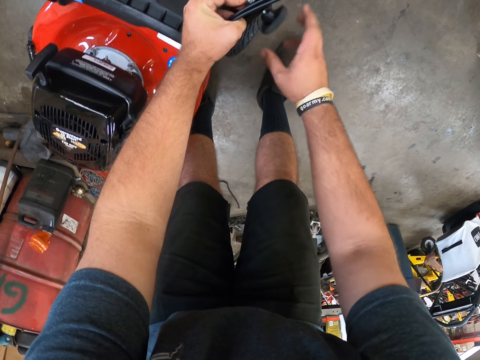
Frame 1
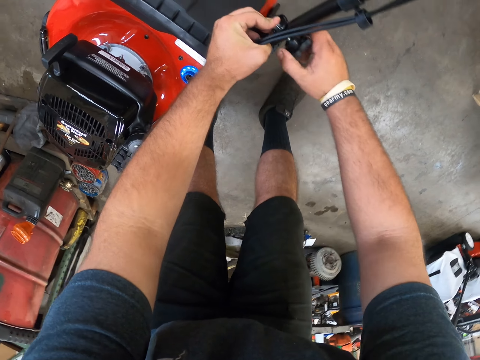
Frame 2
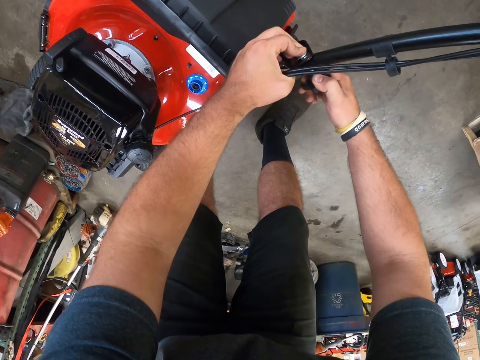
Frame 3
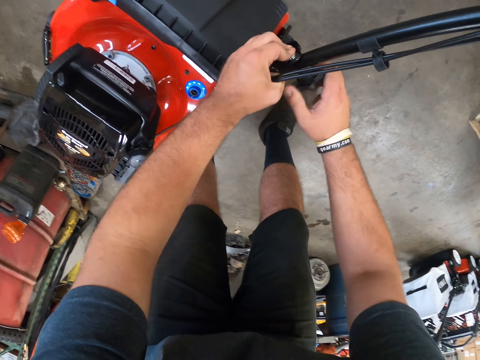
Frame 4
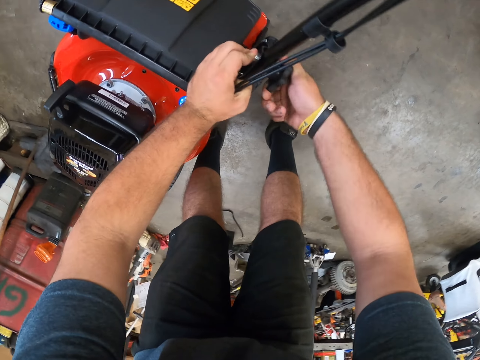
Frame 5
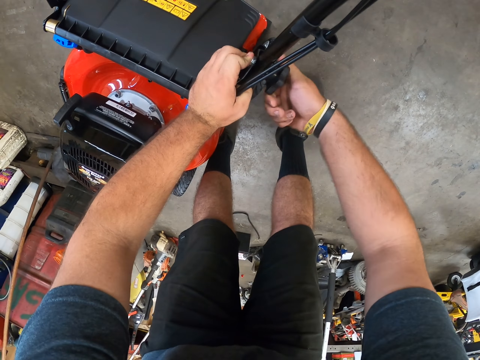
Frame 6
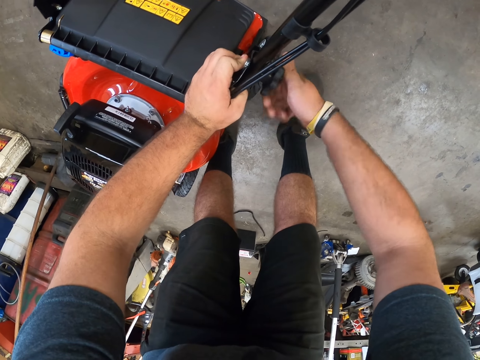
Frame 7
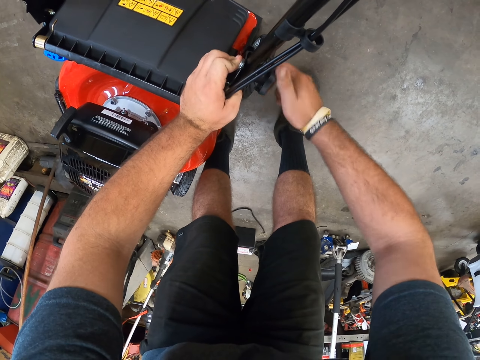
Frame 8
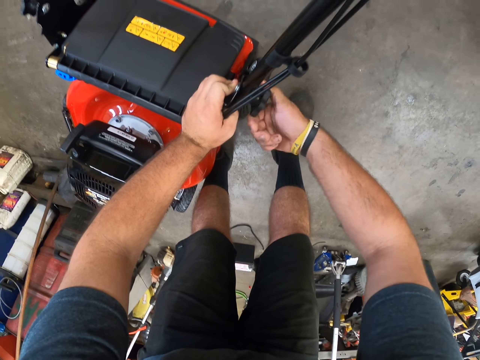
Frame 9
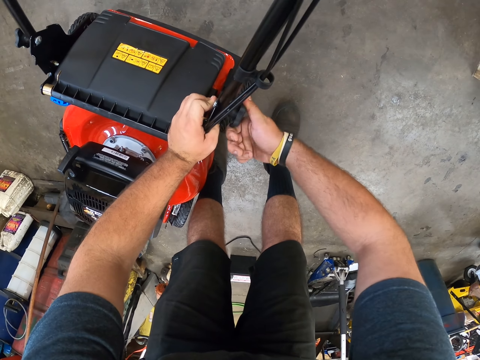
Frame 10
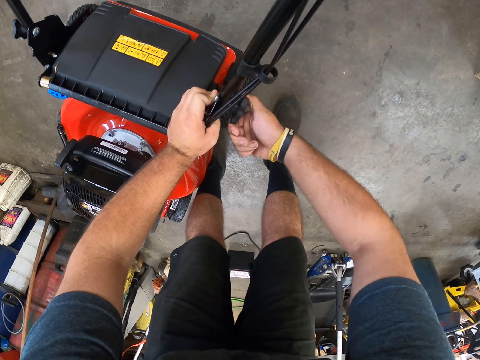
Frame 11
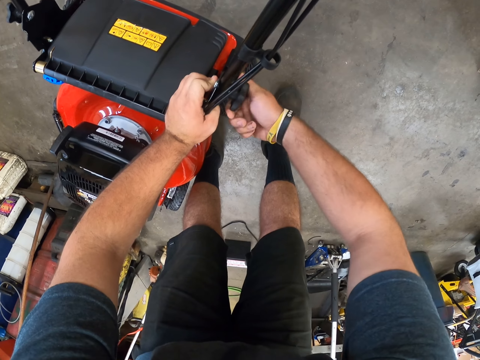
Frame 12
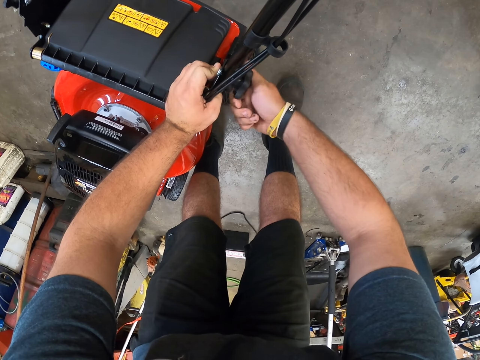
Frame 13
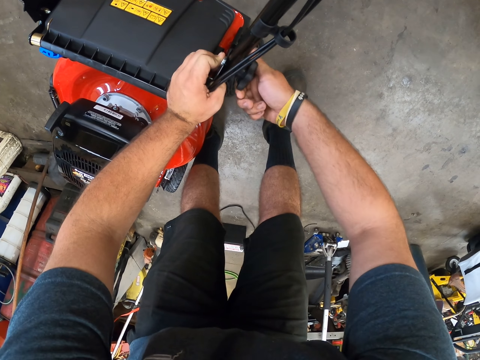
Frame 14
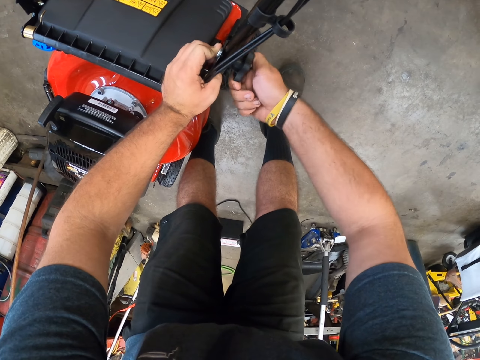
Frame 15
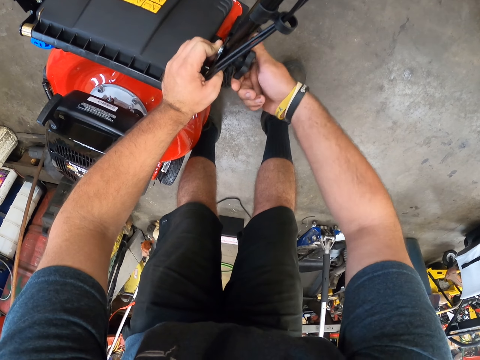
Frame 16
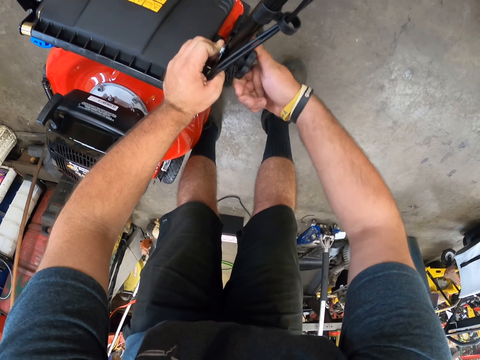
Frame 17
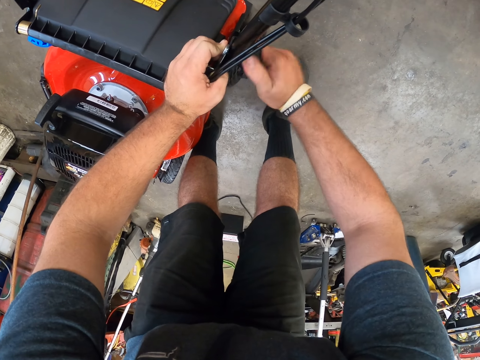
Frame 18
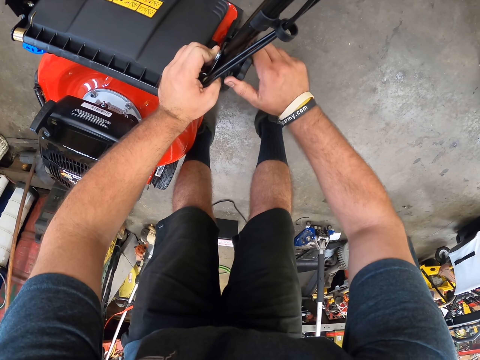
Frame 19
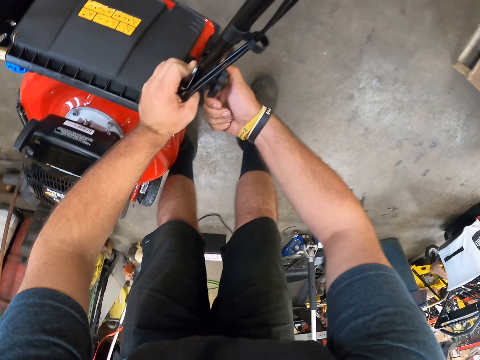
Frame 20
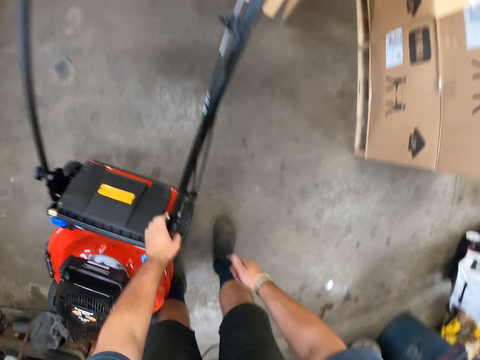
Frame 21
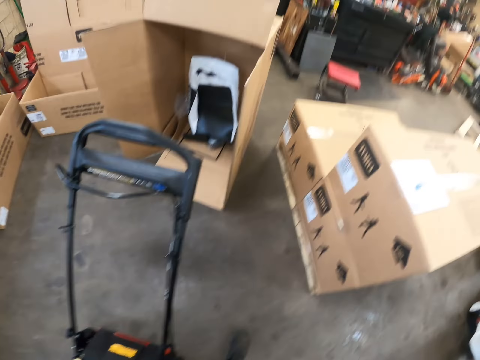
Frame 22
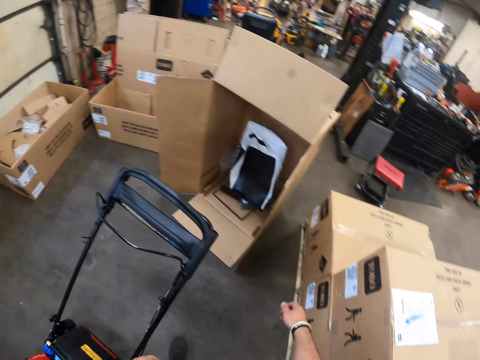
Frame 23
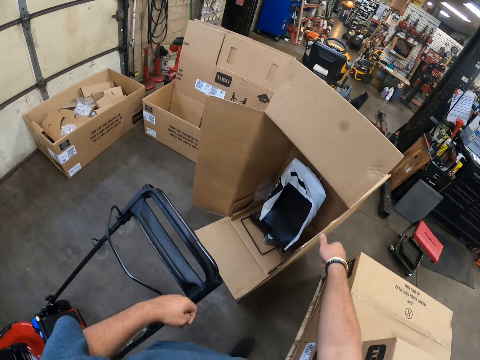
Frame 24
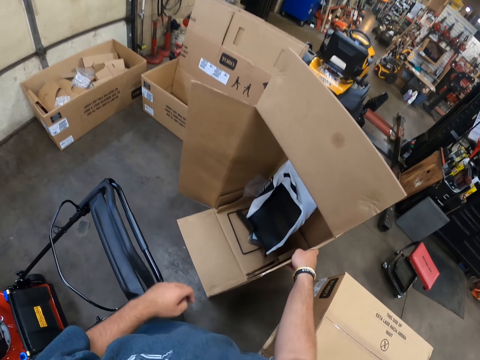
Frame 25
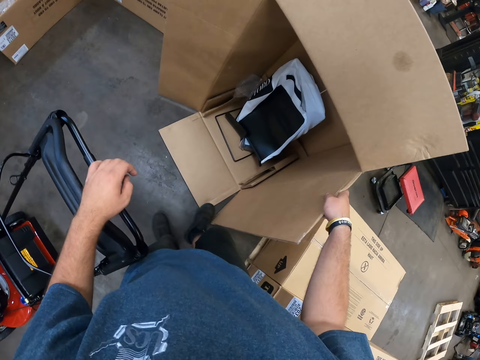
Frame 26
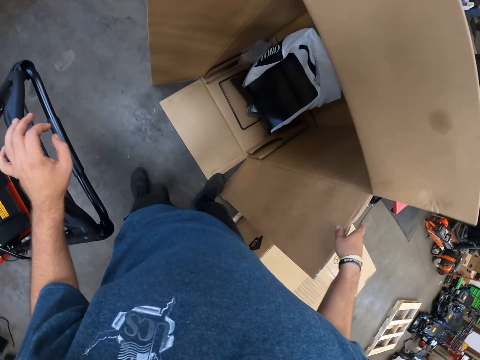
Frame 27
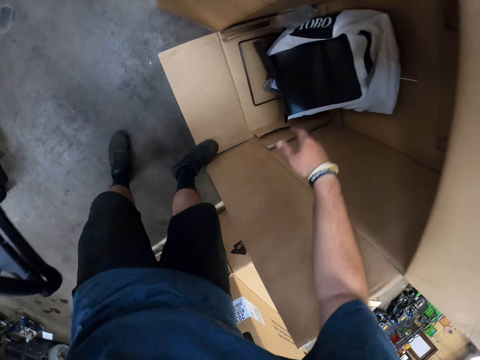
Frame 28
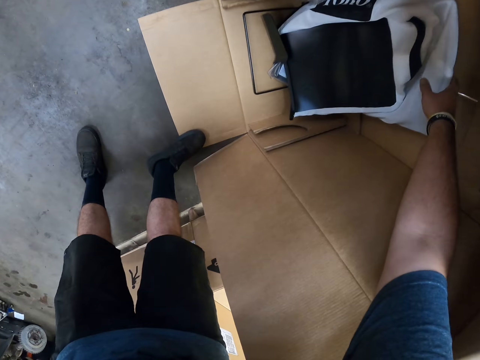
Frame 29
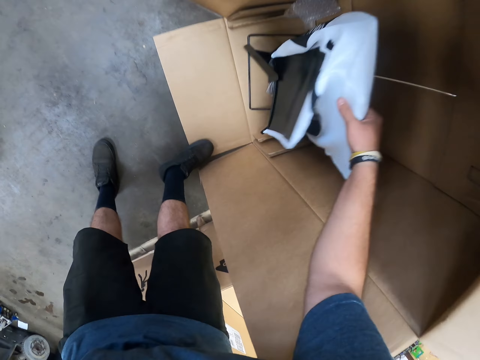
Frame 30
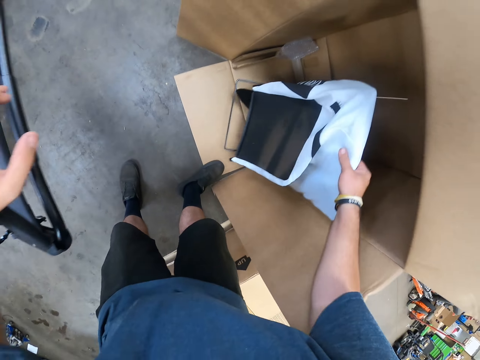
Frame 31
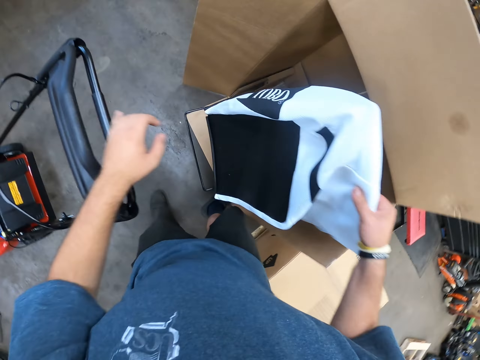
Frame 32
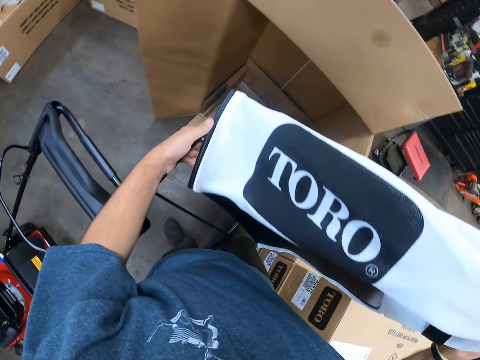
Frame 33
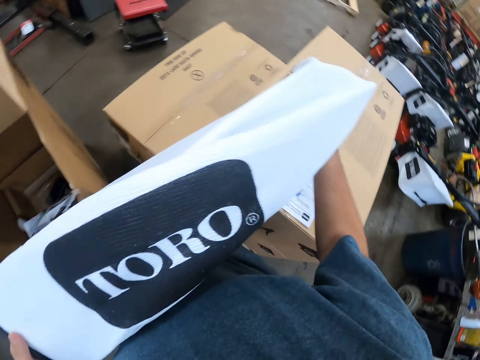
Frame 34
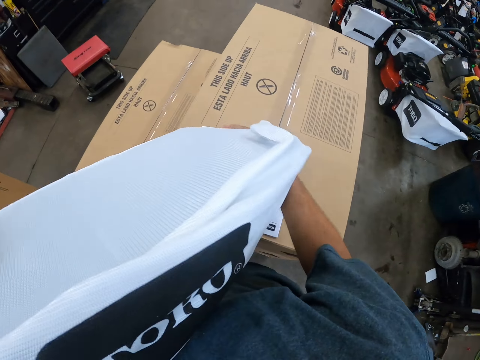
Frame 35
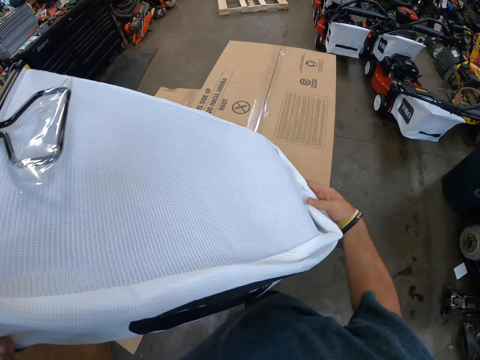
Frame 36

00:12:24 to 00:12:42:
The camera wearer looks around. They hold the box. They pick up the carton box. They pick up the lawn mower basket from the box.

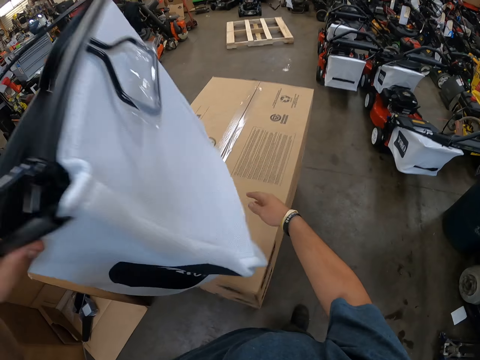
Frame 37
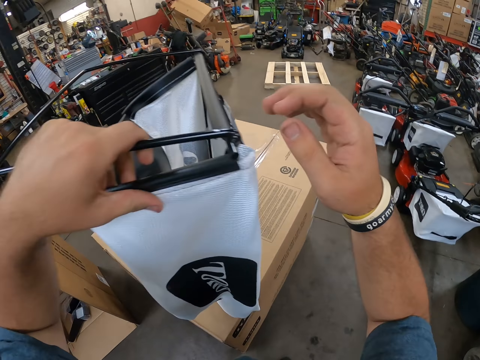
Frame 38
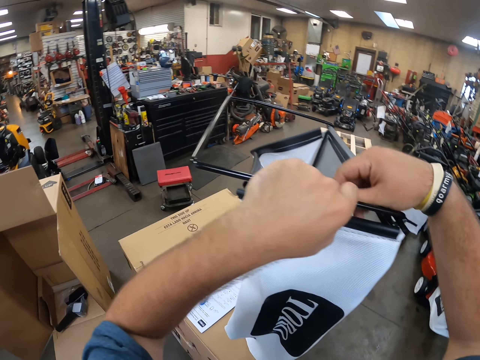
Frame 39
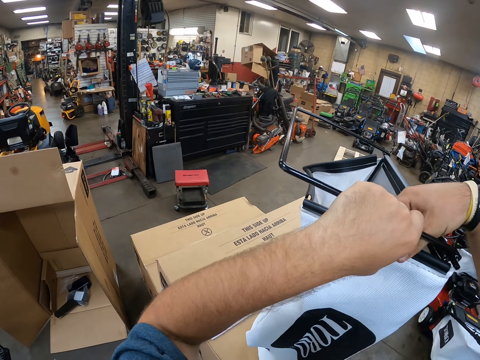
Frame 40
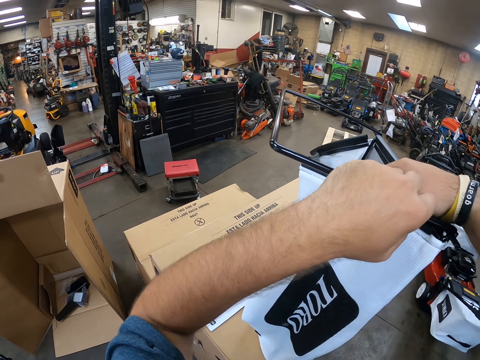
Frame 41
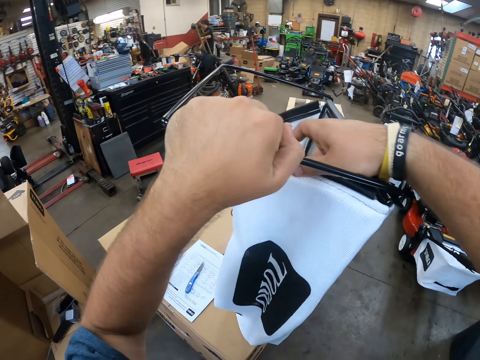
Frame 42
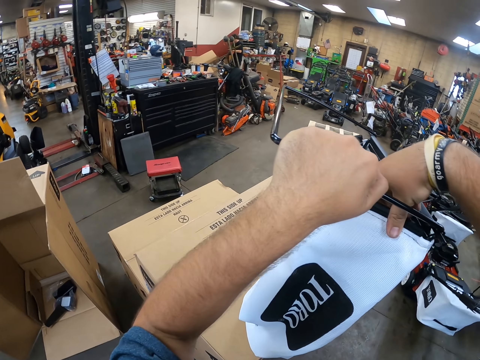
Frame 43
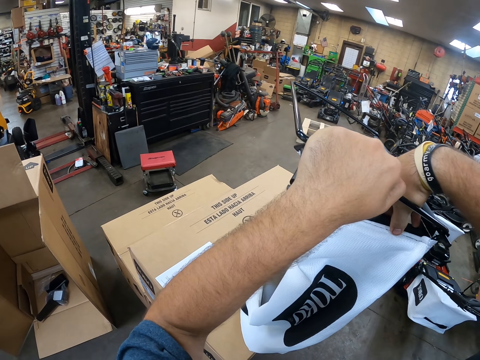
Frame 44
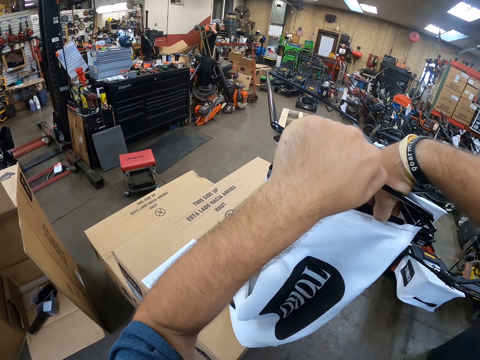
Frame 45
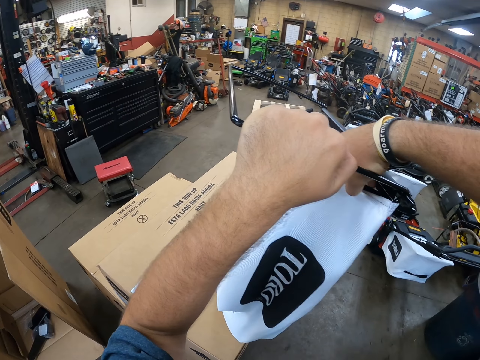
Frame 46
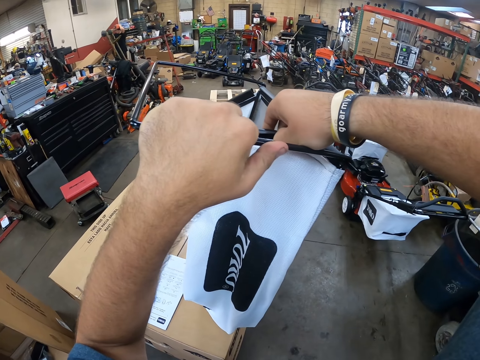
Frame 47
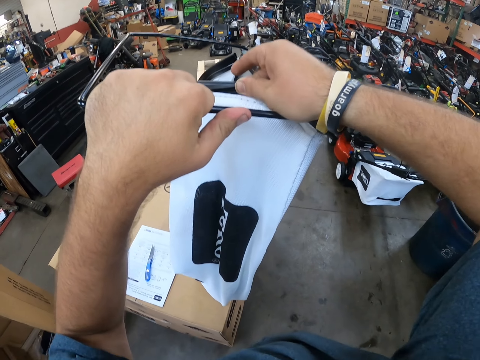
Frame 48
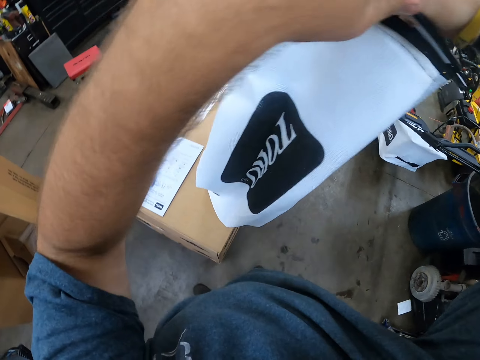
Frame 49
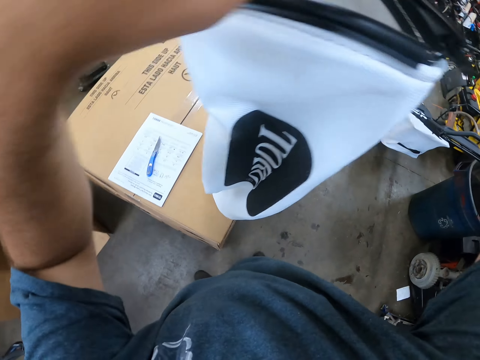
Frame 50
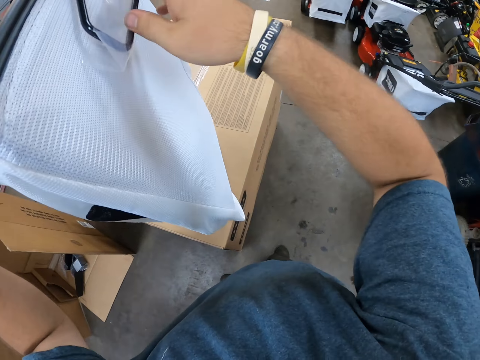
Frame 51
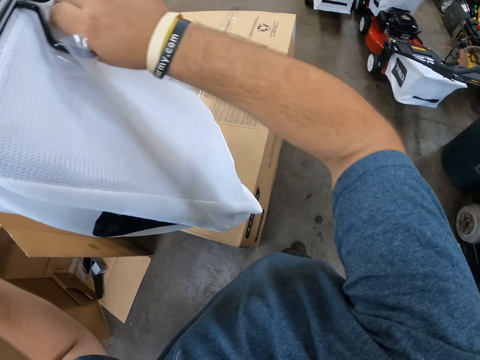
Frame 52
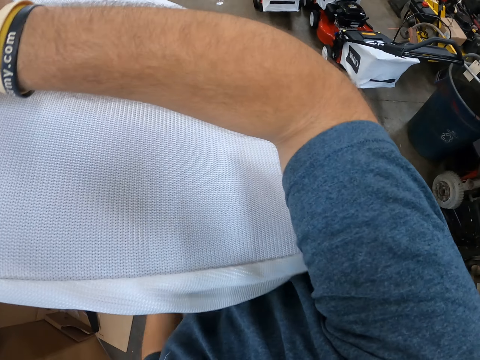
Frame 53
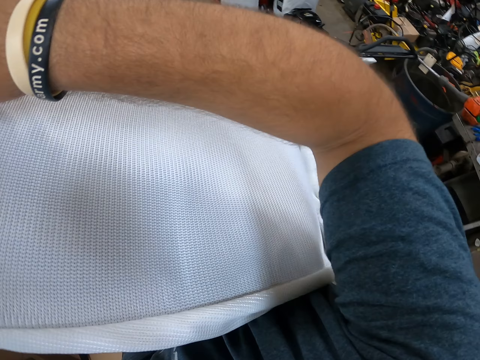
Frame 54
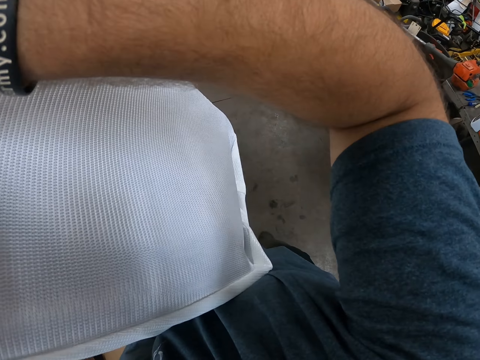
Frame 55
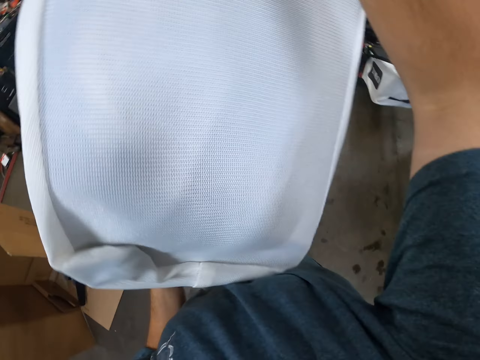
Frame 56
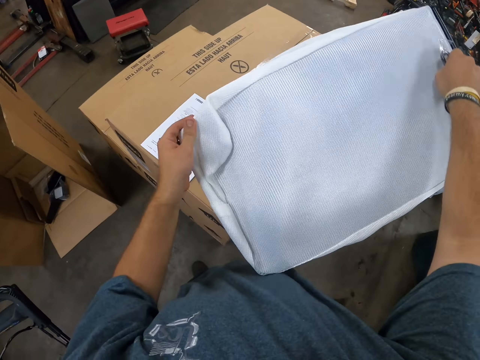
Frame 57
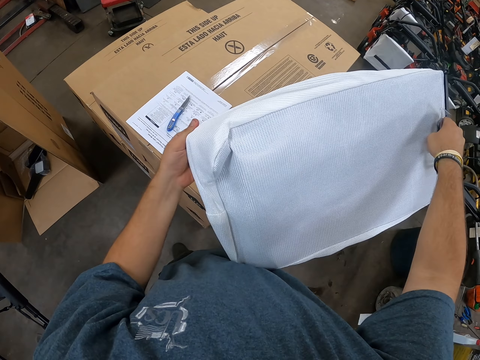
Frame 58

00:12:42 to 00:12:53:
The camera wearer holds the lawn mower basket. They fix the lawn mower basket. They adjust the basket handle.
